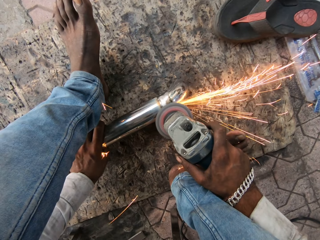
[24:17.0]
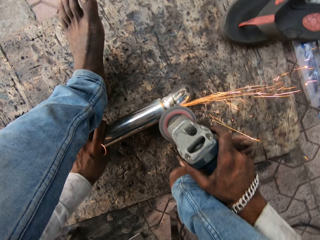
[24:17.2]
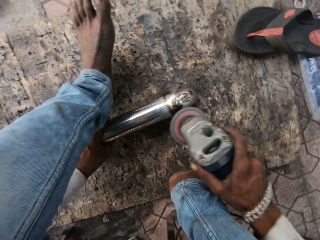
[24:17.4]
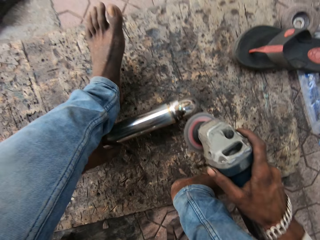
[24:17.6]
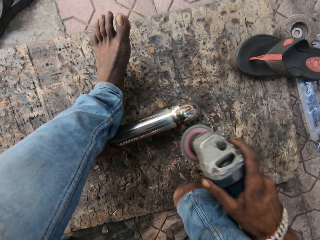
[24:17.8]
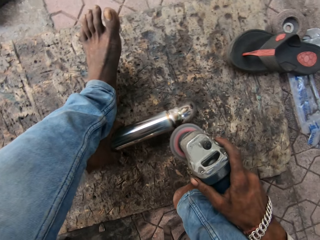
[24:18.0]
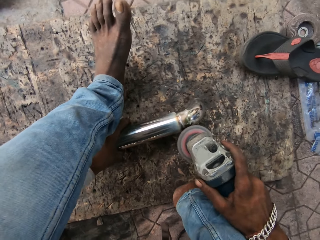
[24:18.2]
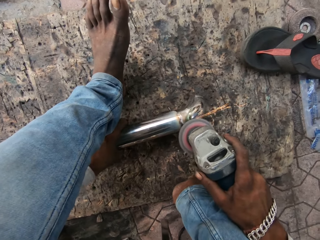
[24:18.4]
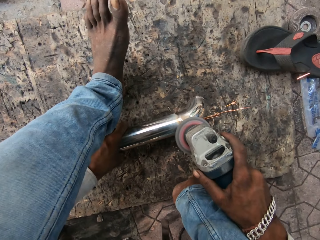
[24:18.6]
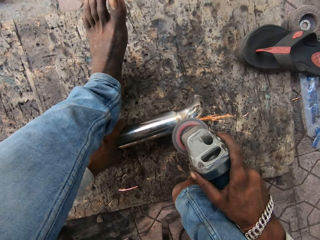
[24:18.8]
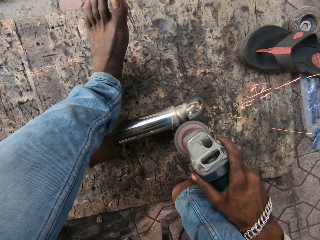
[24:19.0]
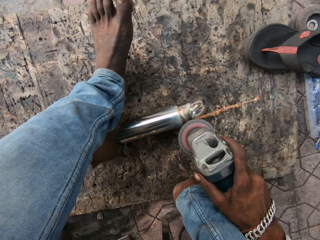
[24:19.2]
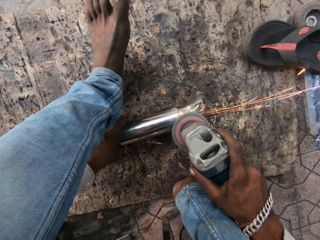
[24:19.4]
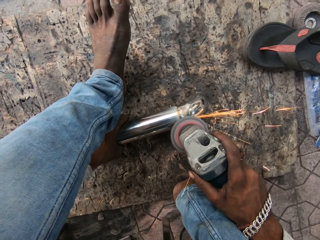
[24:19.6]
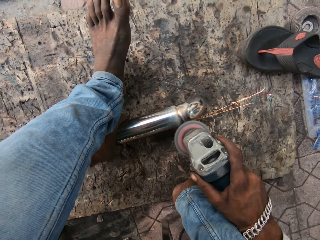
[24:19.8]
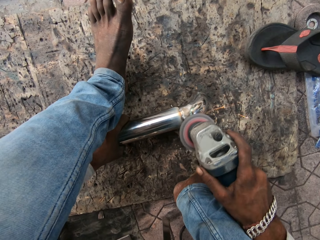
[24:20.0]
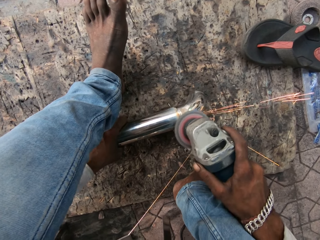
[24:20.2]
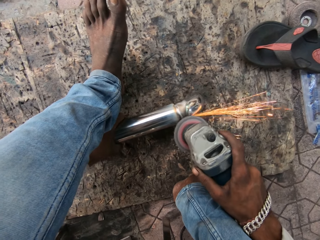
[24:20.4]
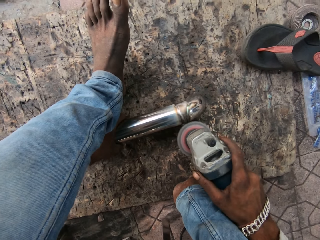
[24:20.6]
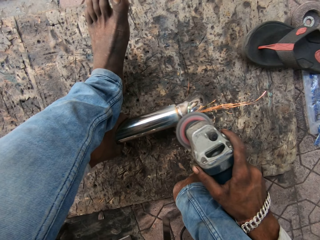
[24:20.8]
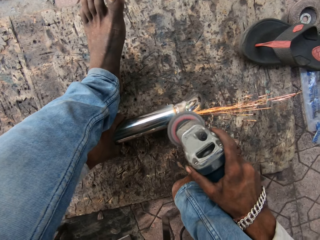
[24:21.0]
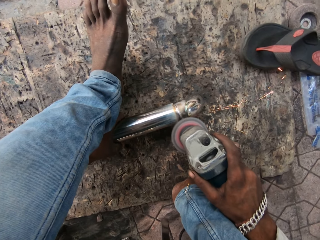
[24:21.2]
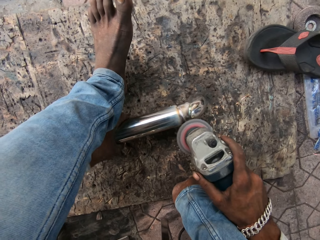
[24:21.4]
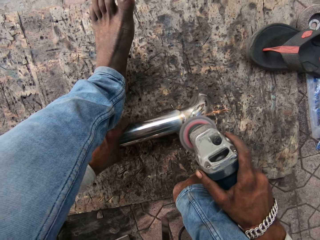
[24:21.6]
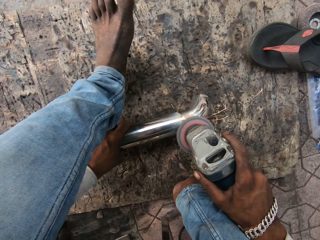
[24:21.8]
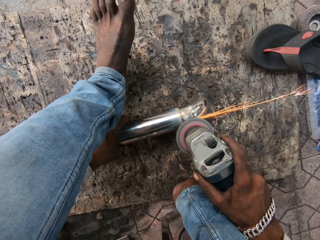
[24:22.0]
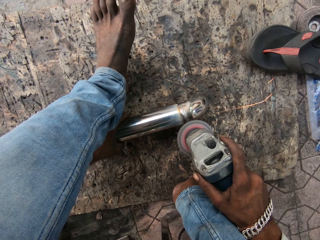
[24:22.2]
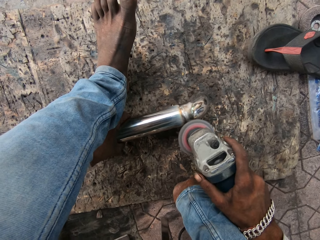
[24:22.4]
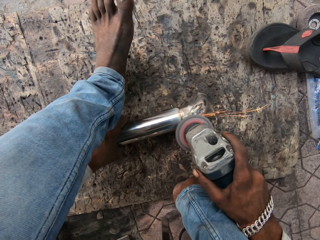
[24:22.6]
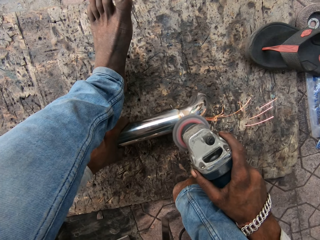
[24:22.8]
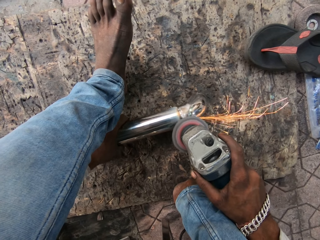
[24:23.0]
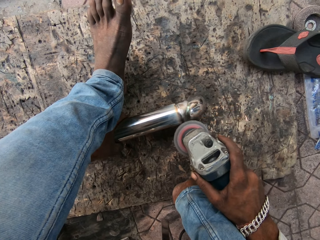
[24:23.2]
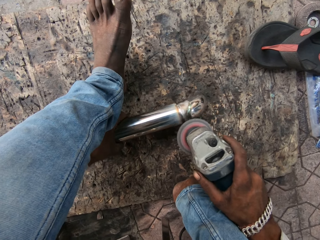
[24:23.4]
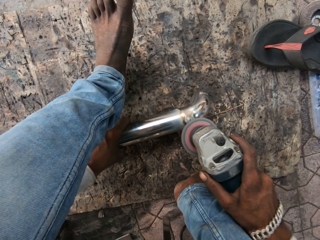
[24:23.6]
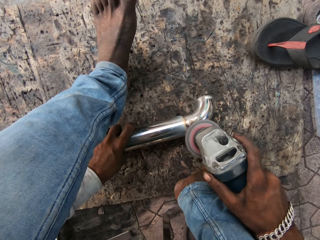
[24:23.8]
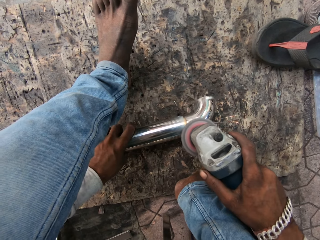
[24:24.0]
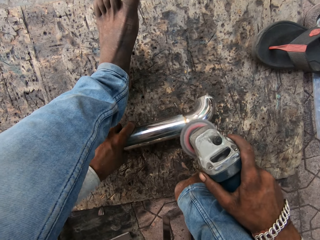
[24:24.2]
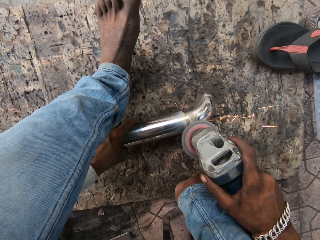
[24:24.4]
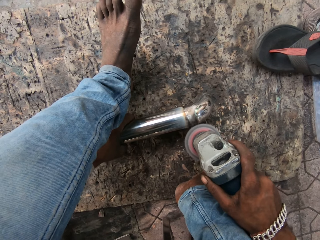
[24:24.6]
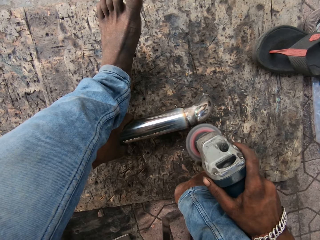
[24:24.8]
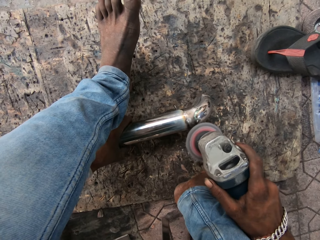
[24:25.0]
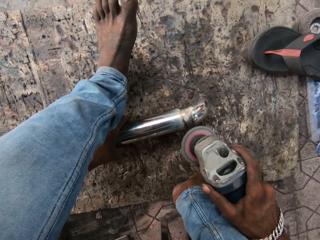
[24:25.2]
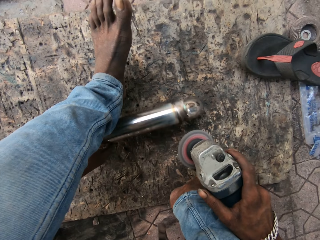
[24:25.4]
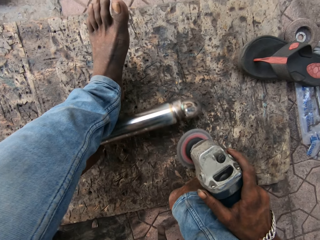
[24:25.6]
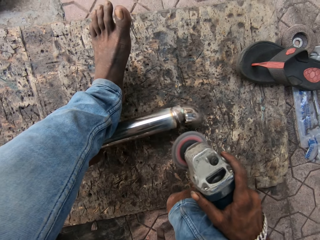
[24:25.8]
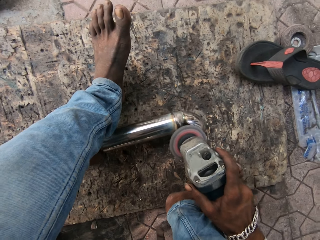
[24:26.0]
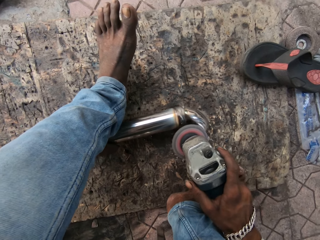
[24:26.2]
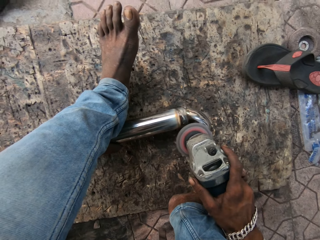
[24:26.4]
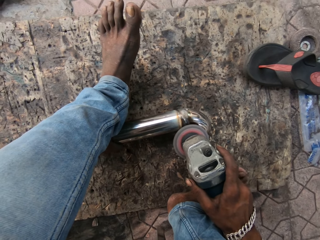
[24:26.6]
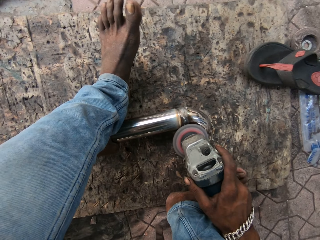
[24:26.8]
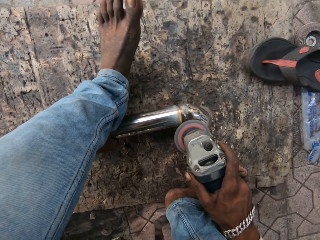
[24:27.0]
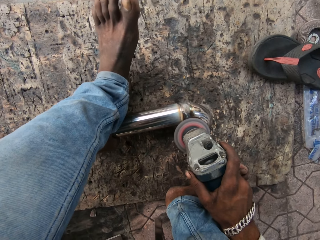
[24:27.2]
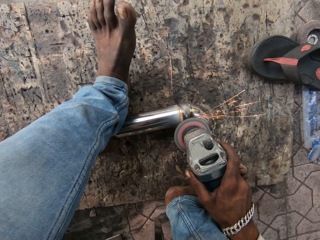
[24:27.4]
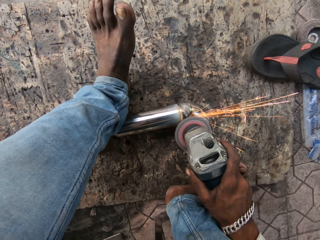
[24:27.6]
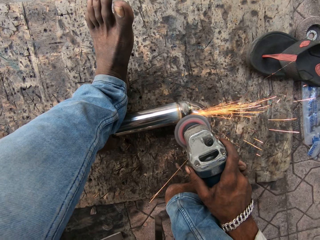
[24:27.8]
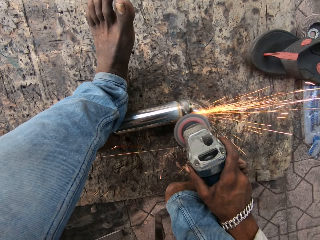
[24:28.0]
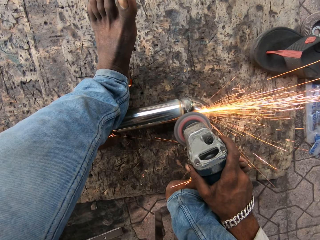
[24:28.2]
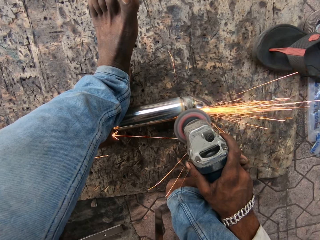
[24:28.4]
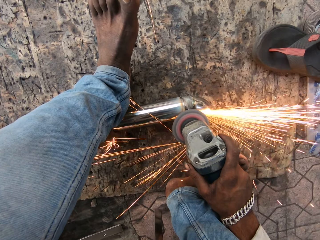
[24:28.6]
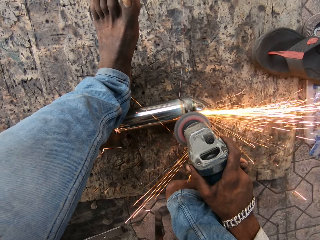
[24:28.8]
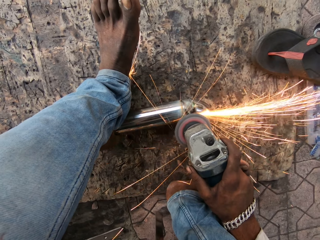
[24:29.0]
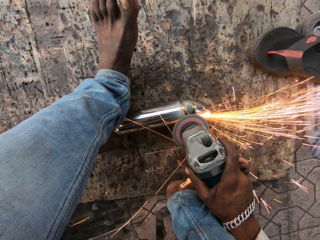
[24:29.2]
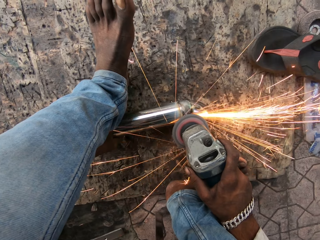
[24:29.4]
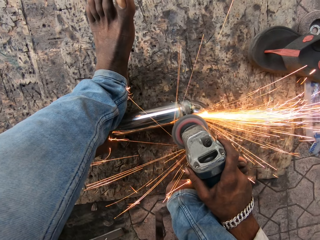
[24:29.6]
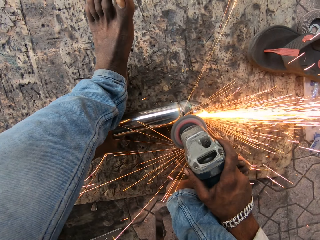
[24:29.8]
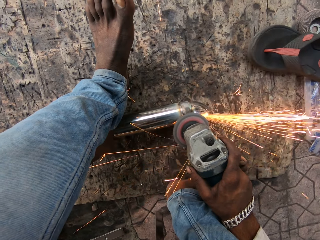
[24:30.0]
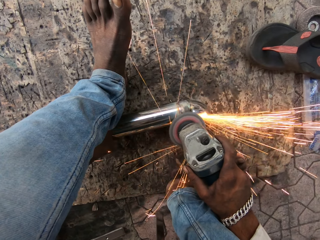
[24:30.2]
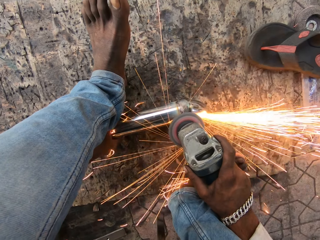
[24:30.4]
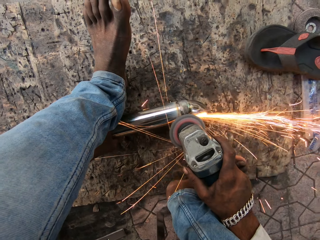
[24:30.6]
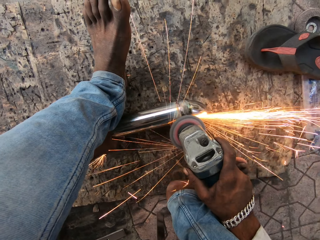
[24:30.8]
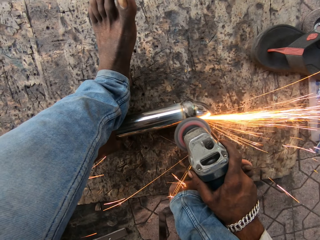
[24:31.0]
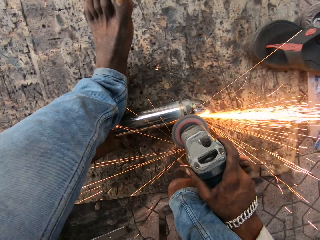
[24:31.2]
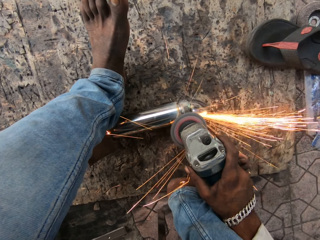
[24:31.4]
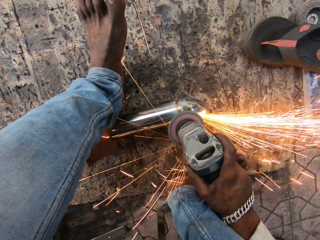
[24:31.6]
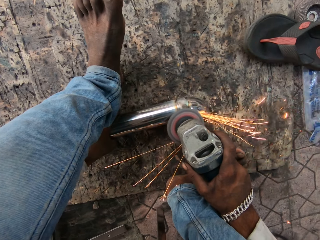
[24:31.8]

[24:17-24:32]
The camera wearer adjusts the position of the stainless steel baluster. They polish the stainless steel baluster with the angle grinder.

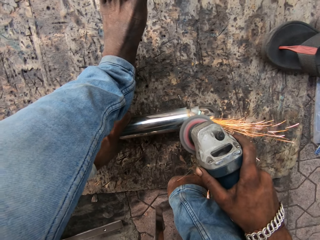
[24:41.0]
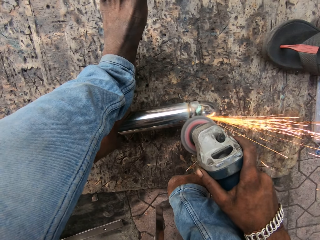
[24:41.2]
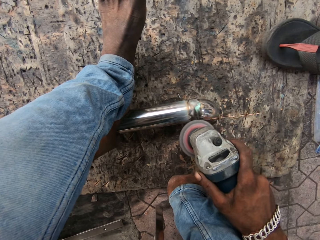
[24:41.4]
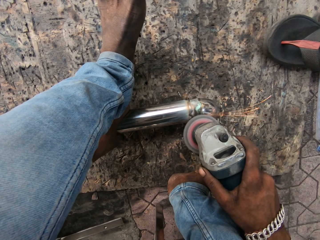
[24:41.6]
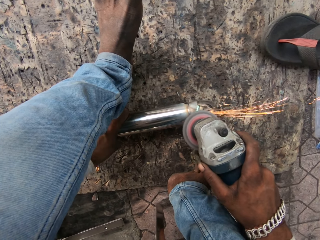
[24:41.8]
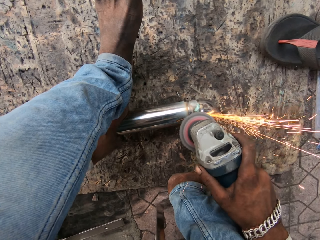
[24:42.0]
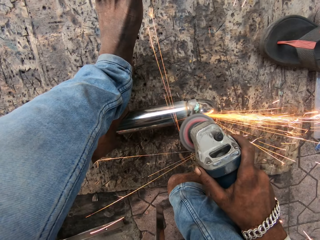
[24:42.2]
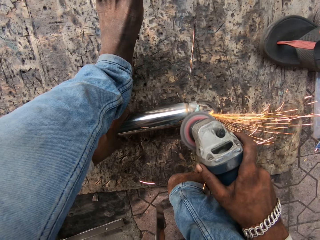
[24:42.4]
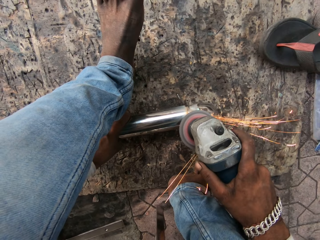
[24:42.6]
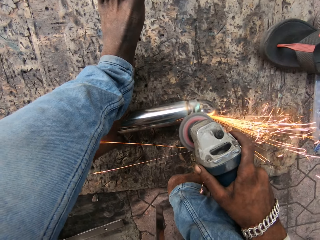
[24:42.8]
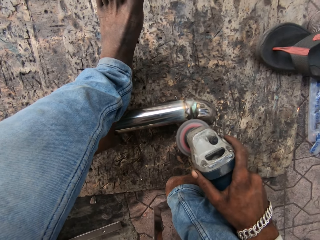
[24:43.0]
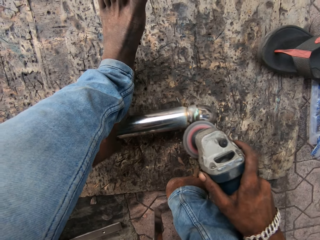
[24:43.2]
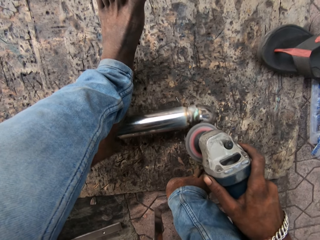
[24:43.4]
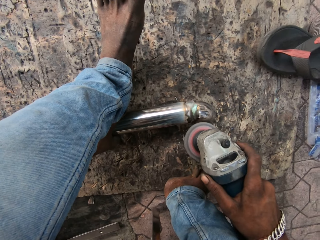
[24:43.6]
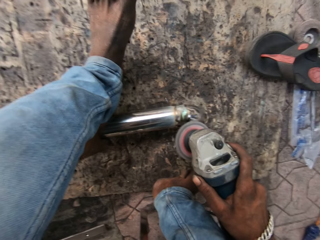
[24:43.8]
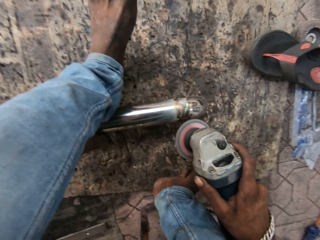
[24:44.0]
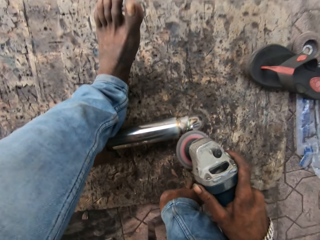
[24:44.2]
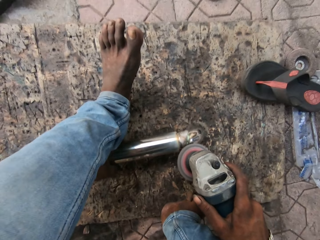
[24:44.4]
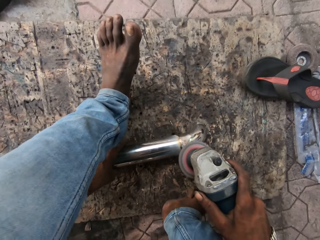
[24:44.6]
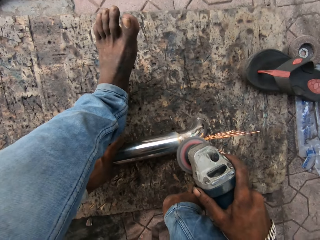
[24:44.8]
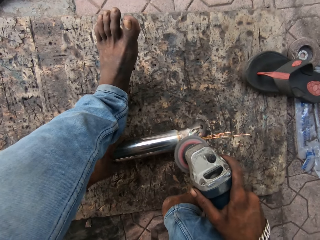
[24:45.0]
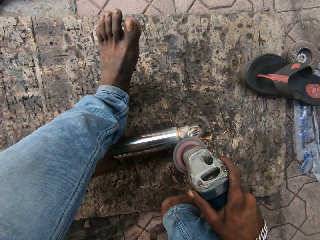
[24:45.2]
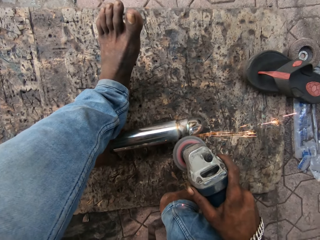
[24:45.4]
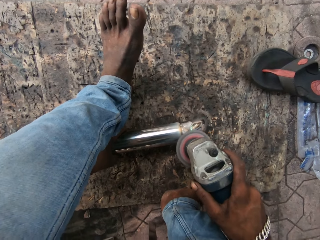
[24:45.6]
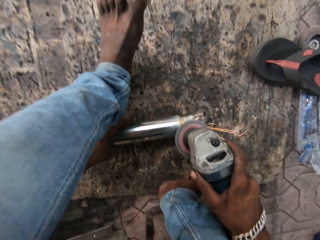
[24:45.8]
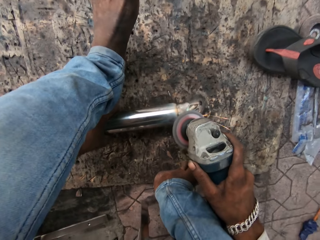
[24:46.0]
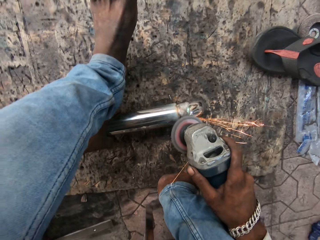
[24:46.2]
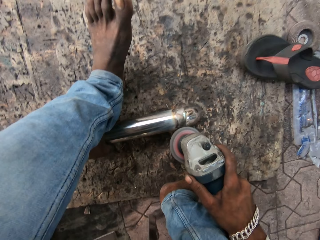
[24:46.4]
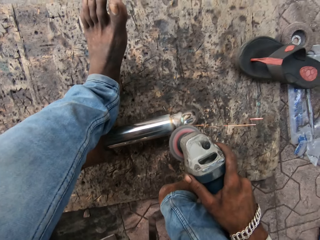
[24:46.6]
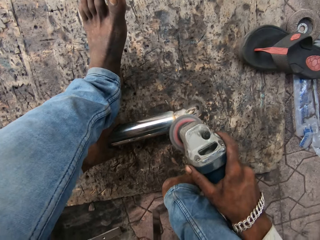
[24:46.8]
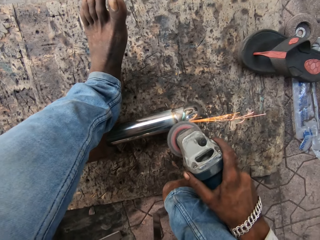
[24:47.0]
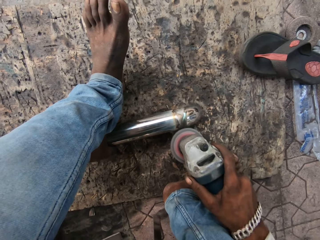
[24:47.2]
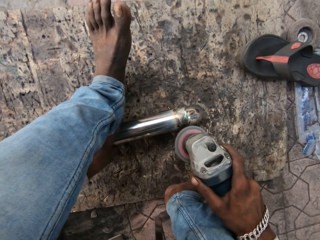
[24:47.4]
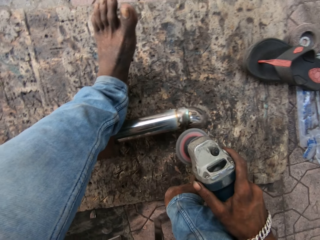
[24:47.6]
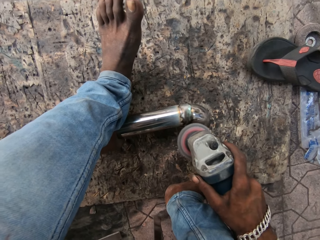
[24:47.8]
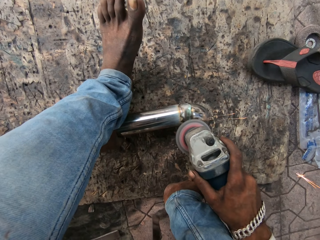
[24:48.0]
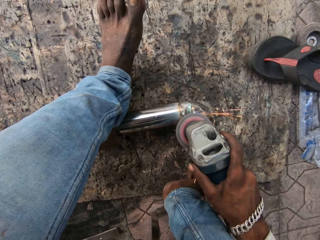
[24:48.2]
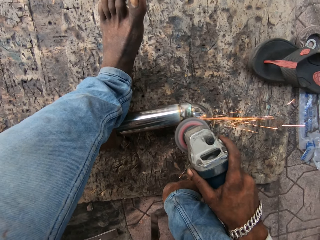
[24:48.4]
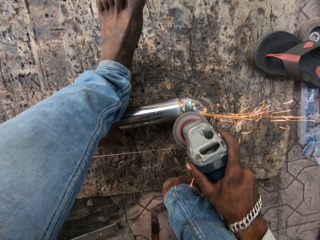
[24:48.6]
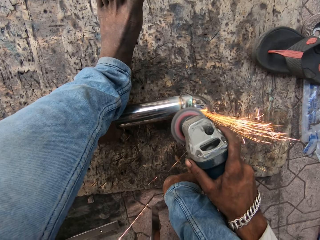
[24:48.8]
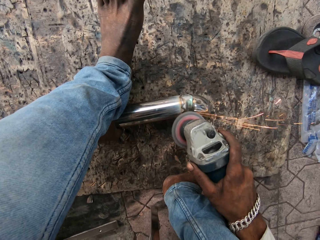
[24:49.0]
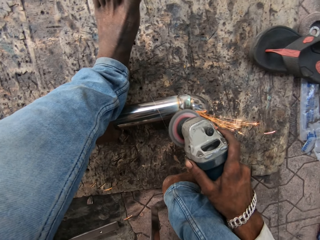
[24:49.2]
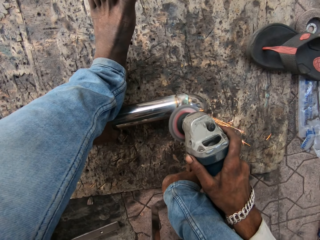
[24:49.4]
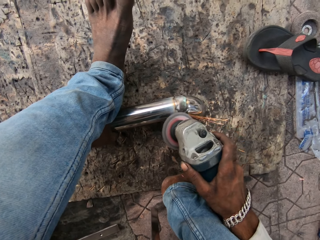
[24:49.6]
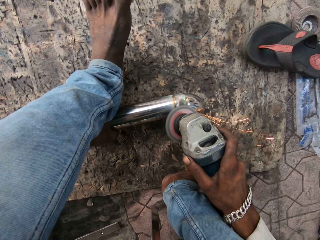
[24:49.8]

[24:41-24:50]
The camera wearer adjusts the position of the stainless steel baluster. They polish the stainless steel baluster with the angle grinder.
